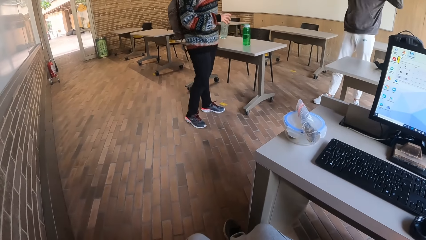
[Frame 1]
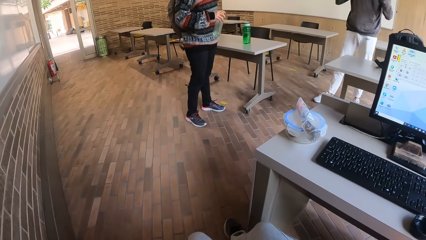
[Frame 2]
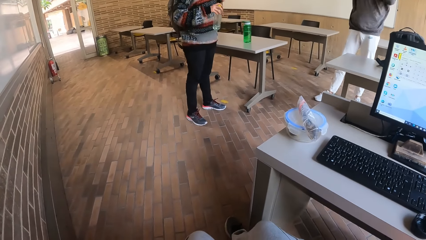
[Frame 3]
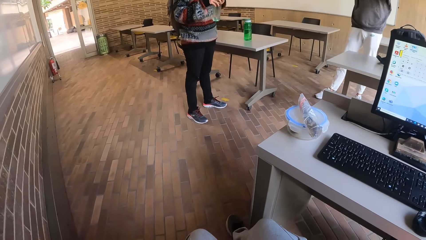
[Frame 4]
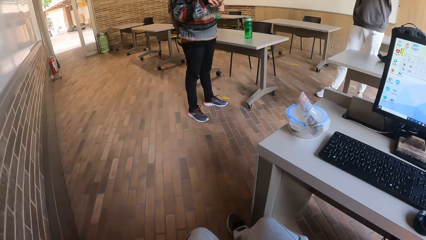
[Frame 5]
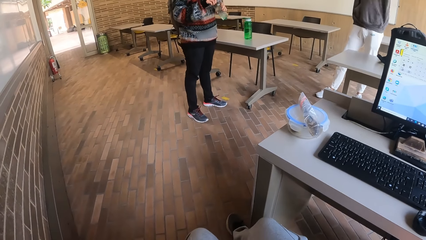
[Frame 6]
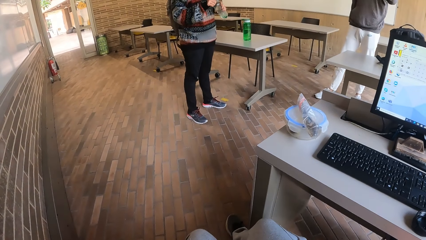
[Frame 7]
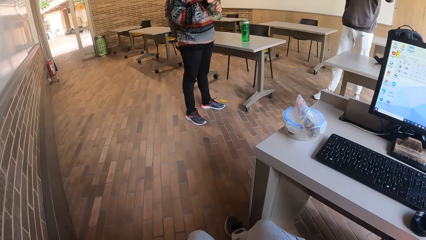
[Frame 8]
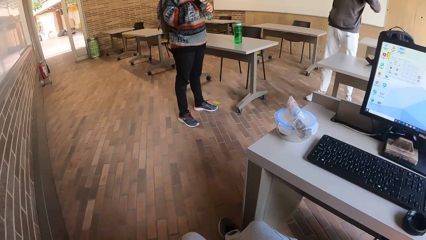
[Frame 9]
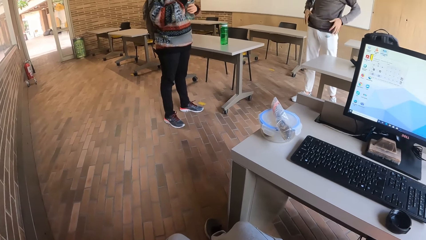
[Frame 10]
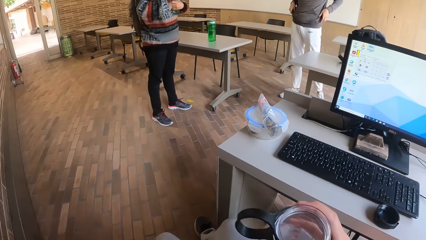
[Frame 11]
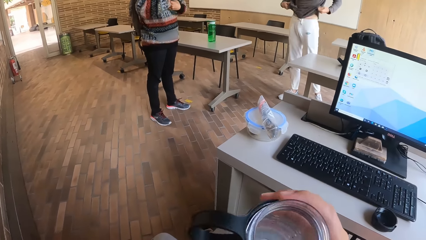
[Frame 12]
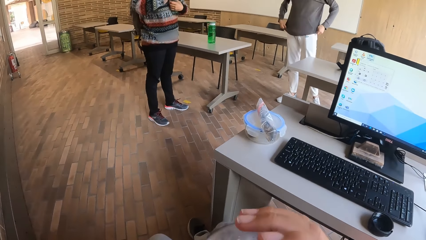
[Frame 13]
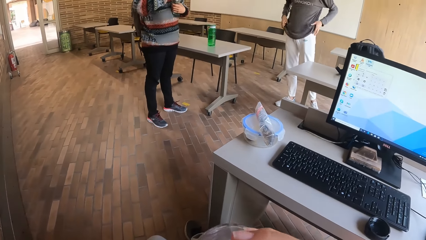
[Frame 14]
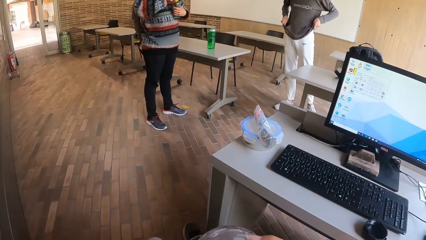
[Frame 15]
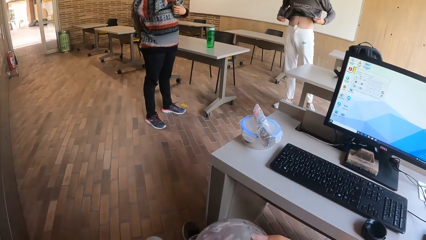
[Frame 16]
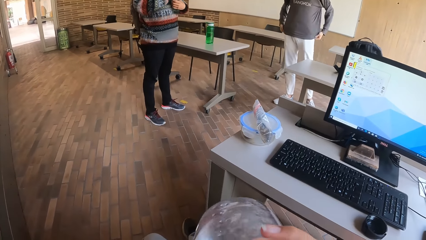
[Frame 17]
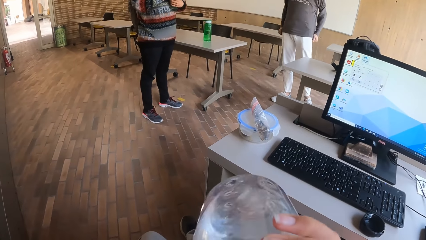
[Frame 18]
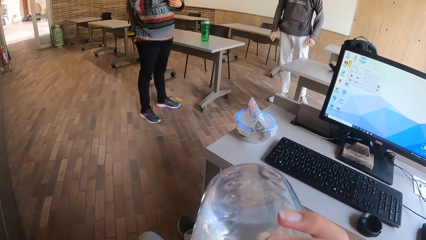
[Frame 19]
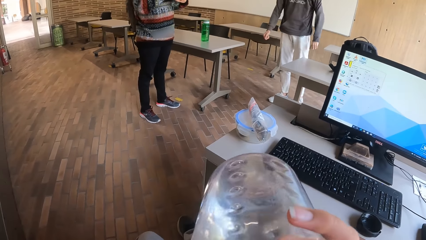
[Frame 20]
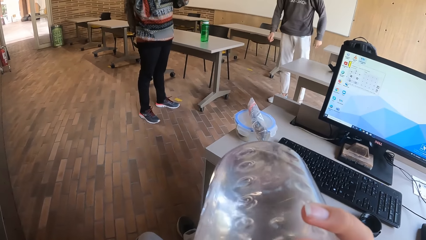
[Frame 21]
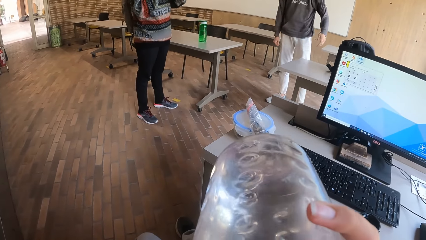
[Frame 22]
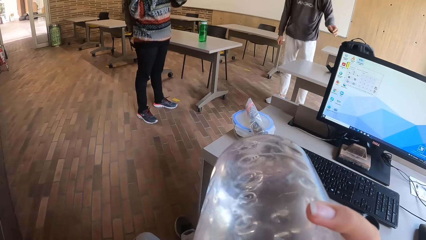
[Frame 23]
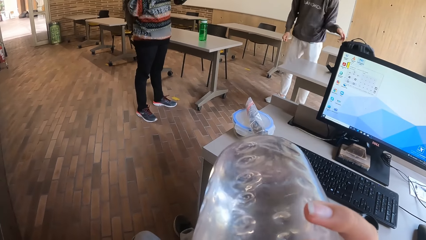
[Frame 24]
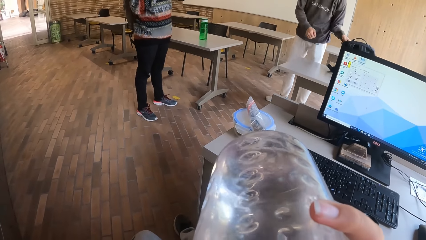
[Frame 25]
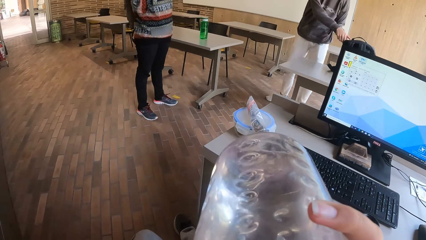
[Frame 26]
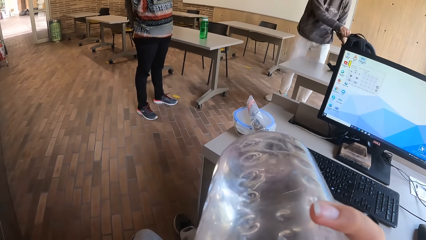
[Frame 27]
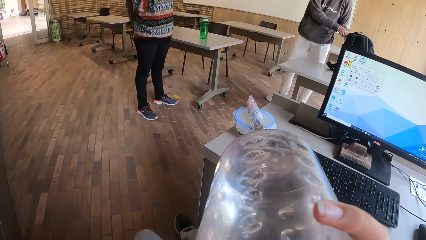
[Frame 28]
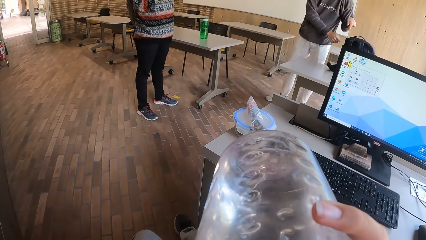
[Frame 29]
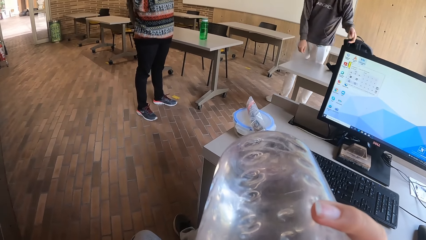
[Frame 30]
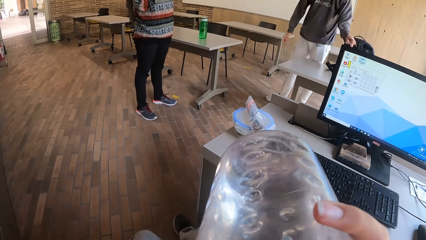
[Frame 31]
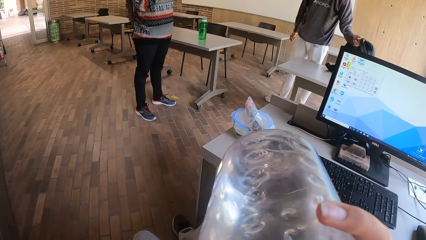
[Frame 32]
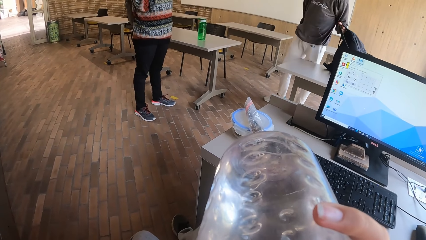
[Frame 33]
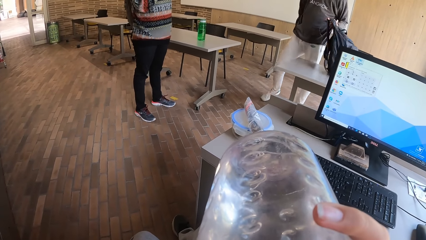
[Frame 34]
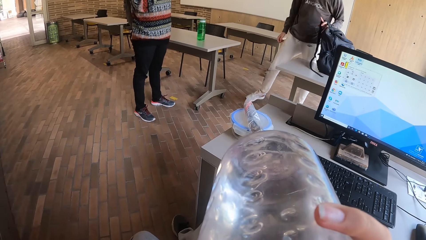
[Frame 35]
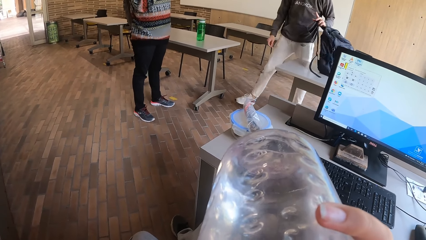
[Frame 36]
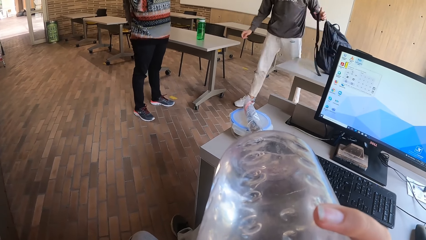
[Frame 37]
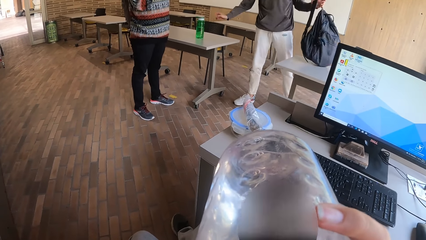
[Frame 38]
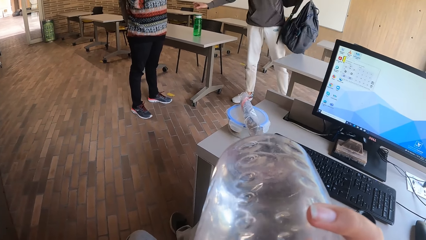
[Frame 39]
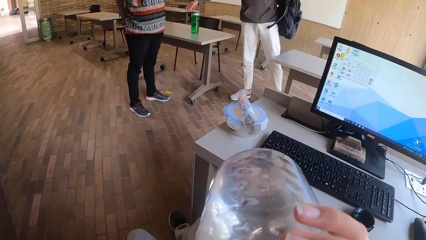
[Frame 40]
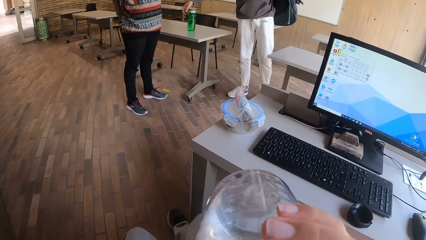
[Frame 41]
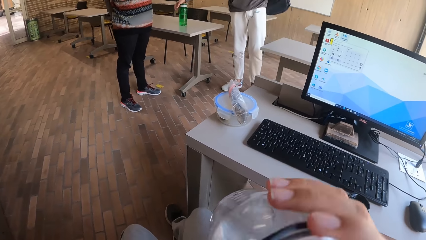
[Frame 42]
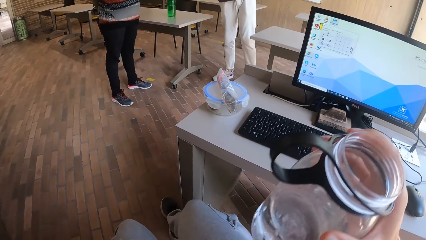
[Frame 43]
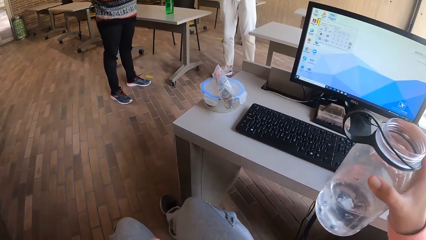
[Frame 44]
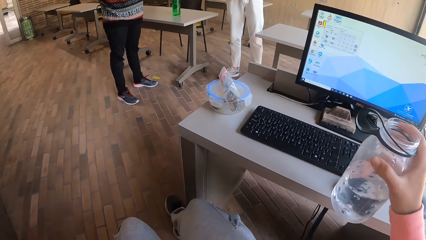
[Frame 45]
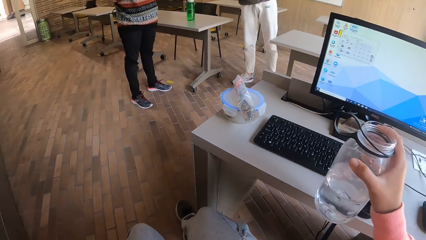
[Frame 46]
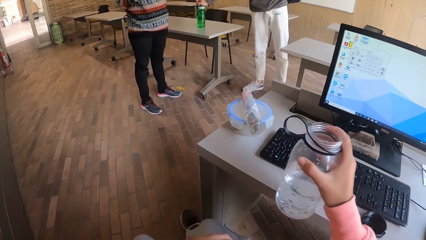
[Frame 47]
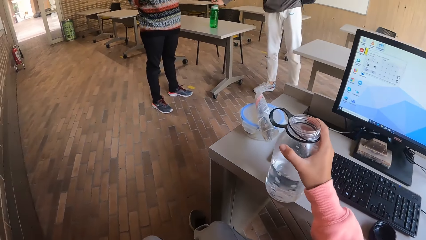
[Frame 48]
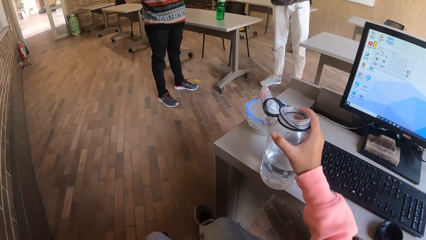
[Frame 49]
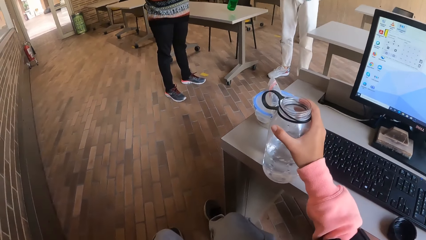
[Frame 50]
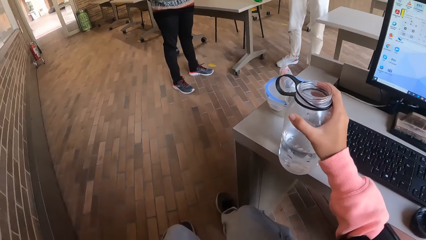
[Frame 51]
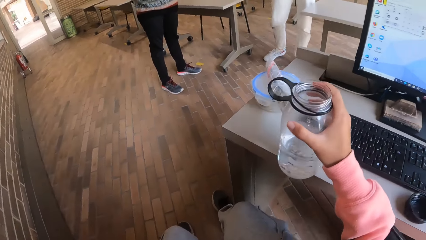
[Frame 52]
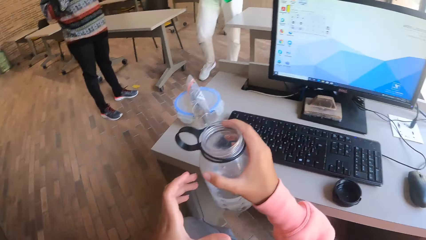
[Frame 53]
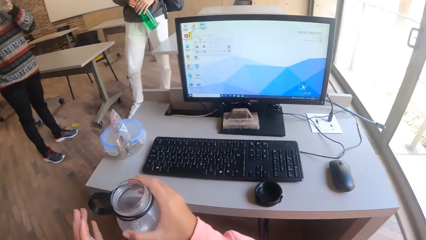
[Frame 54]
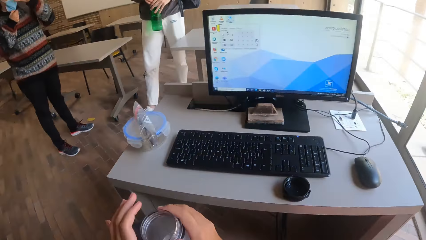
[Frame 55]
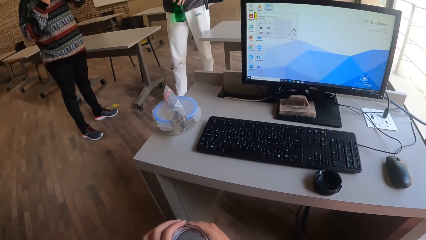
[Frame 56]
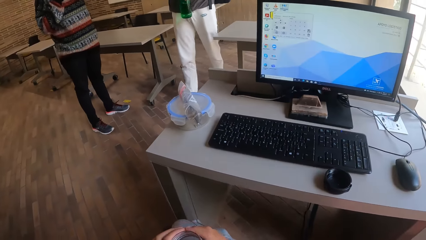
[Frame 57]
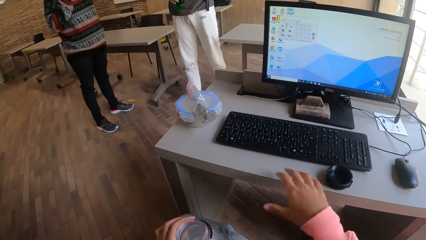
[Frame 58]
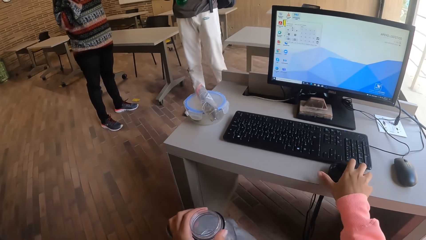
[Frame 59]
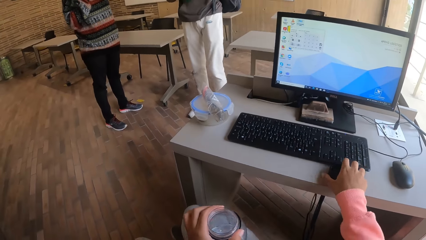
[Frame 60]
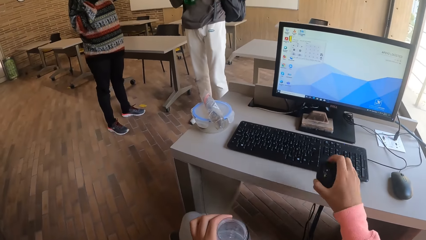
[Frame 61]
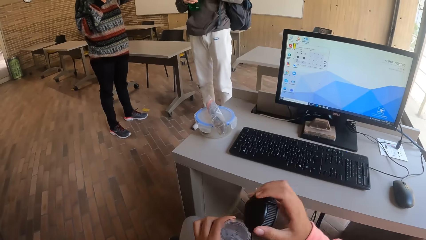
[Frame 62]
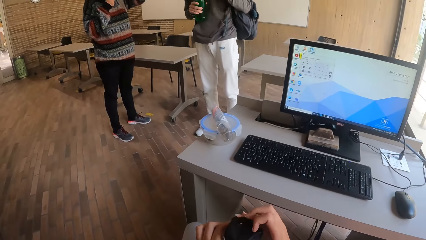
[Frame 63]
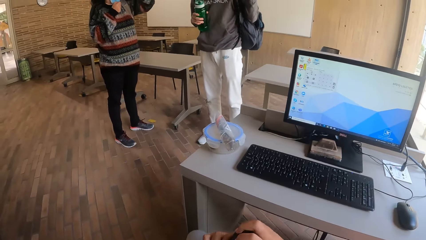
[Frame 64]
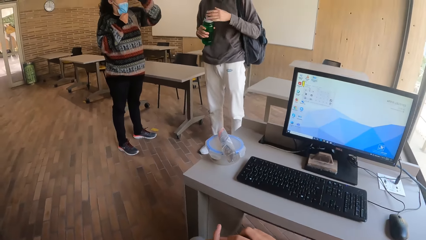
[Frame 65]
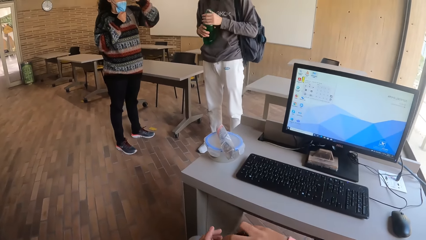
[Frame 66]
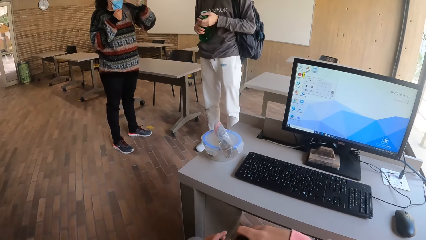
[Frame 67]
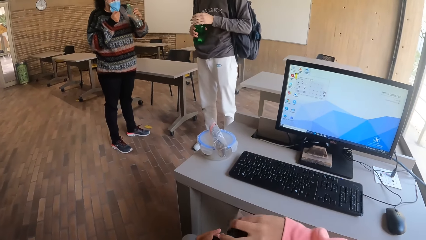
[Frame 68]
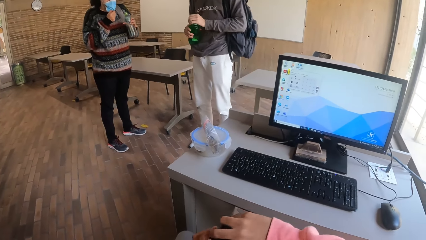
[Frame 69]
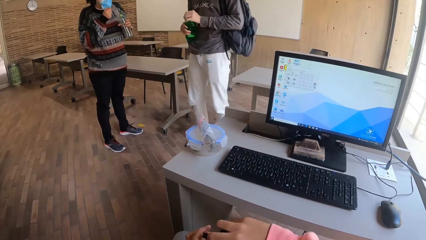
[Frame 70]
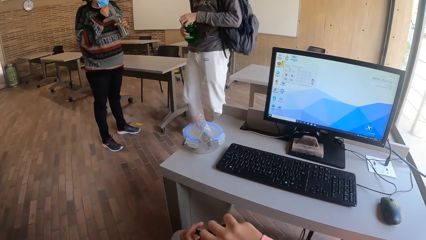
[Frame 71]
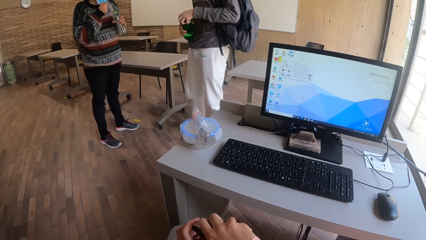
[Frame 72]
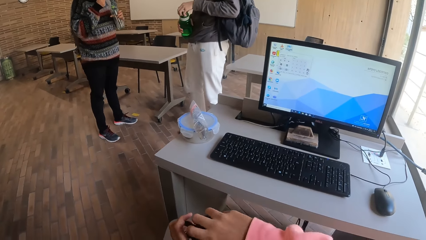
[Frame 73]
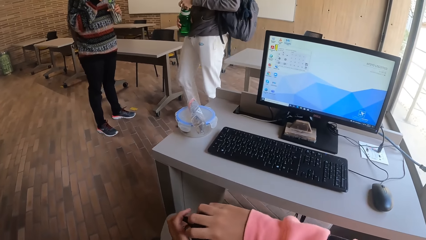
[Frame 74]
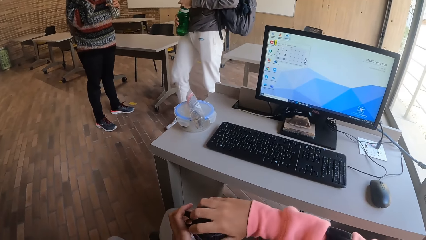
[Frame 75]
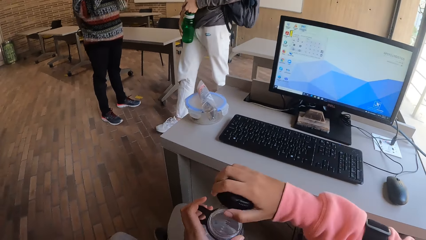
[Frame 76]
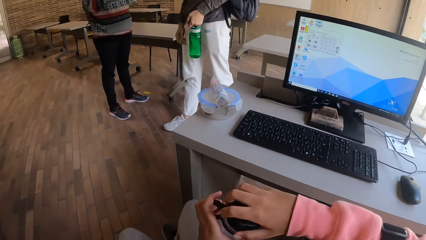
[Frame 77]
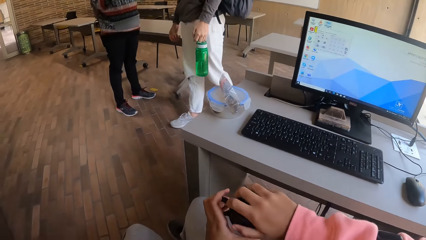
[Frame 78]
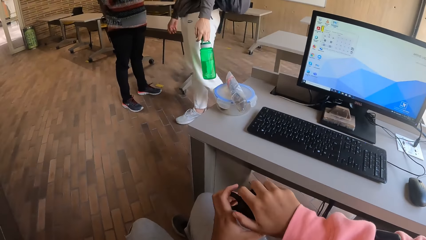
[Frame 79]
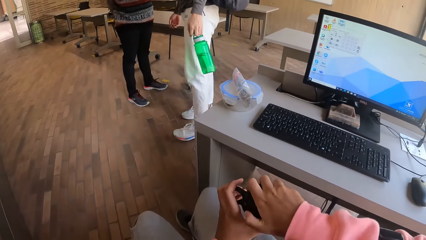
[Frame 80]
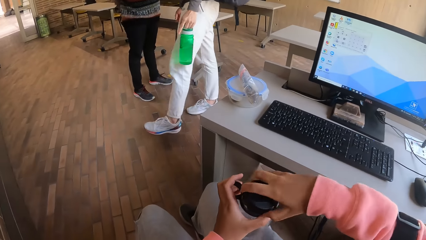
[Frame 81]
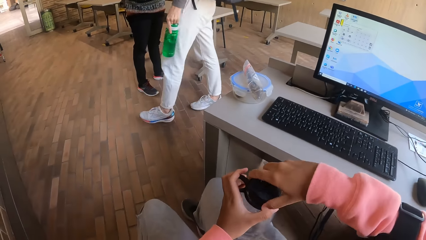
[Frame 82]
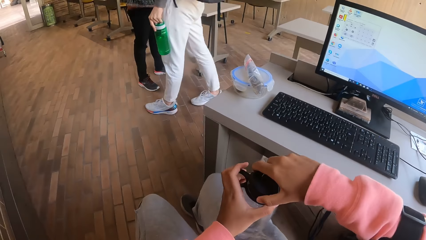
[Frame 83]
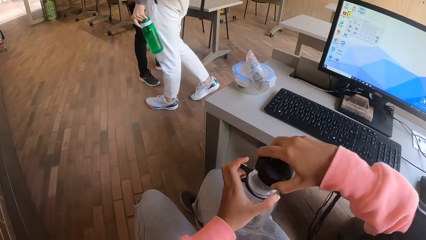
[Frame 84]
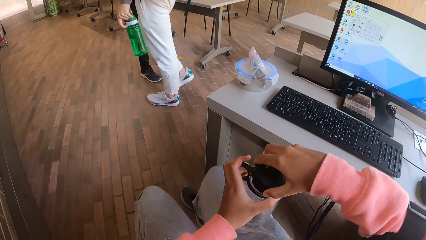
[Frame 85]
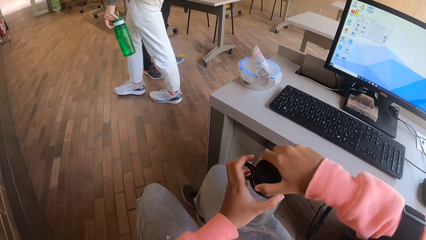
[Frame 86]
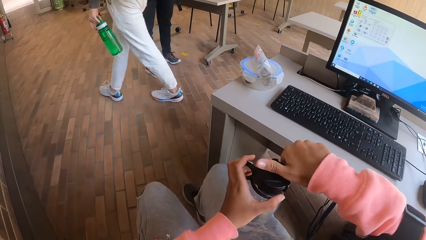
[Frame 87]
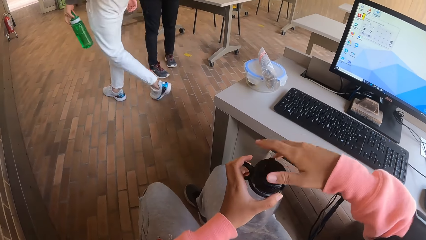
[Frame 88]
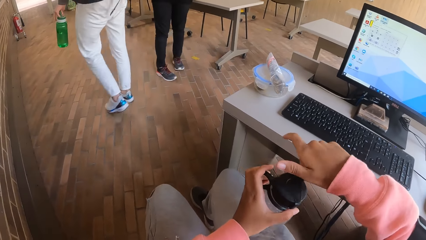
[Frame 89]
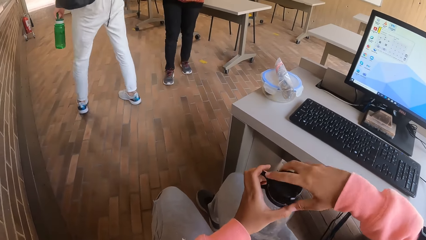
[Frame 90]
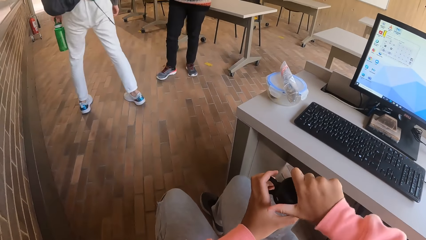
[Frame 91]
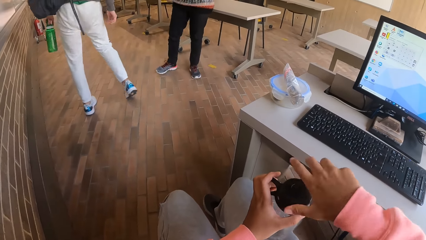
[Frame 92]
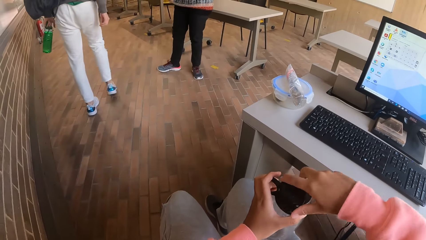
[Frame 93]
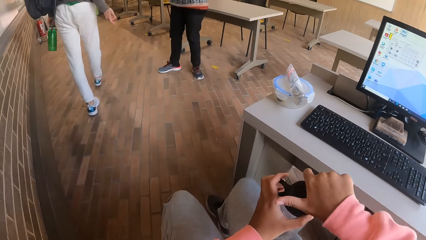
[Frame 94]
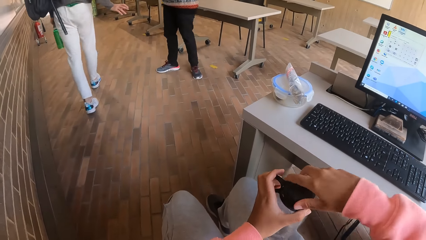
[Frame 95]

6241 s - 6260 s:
The woman passes the water bottle from her right hand to her left hand. The woman opens the water bottle in her left hand with her right hand. The camera wearer drinks from the water bottle in her right hand. The man zips the bag on the table with both hands, picks up the bag from the table with his left hand, and hangs the bag in his left hand on his back. The man picks up a water bottle from the table. The camera wearer puts the bottle on the table. She passes the water bottle in her right hand to her left hand. The man holds the water bottle with both hands. The camera wearer puts the bottle on the leg. She picks up the water bottle lid from the table with her right hand. She covers the water bottle in her left hand with the lid in her right hand. The man covers the water bottle in his right hand with his left hand and passes the water bottle in his right hand to his left hand. The man walks away.
